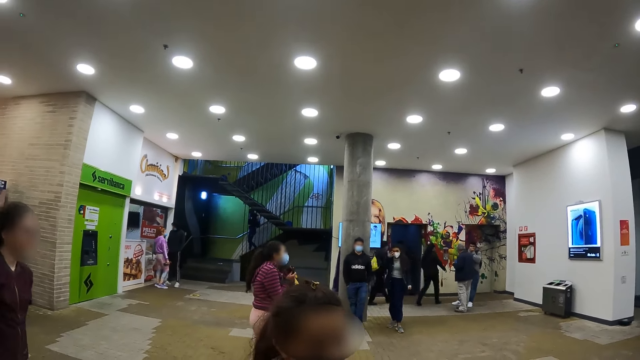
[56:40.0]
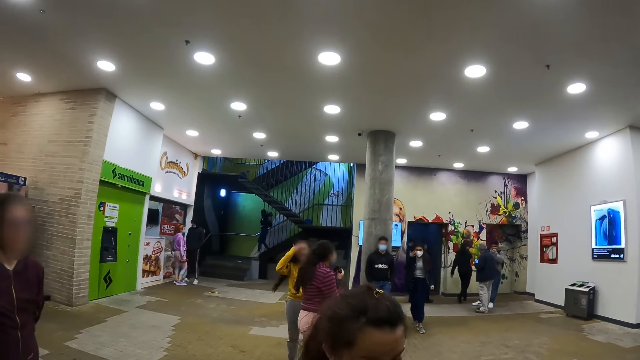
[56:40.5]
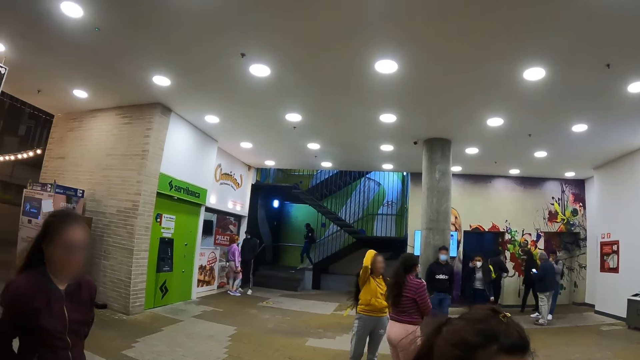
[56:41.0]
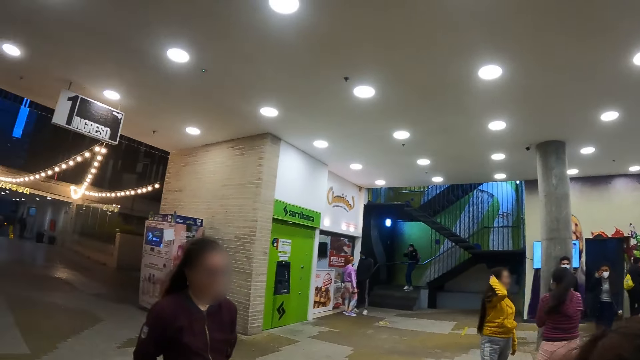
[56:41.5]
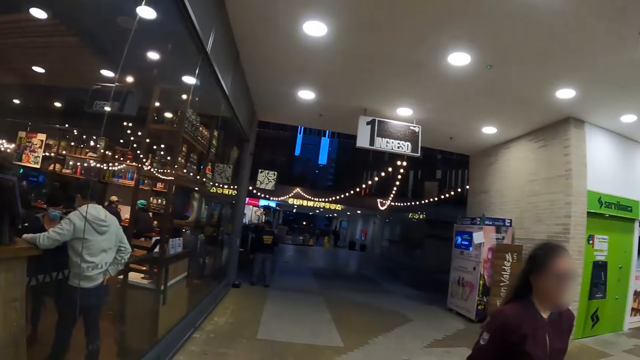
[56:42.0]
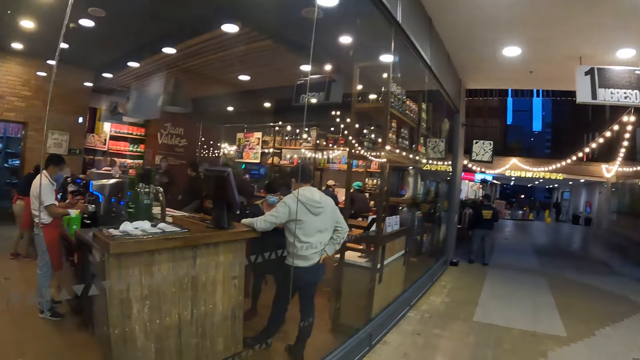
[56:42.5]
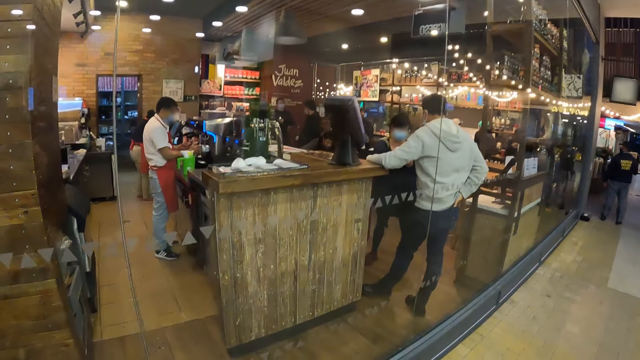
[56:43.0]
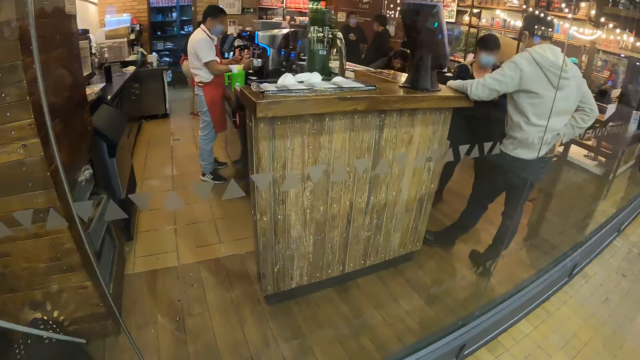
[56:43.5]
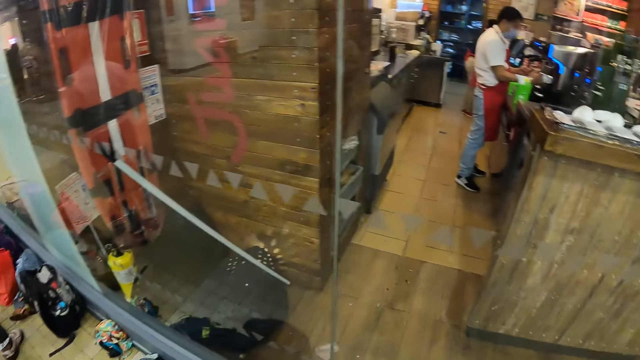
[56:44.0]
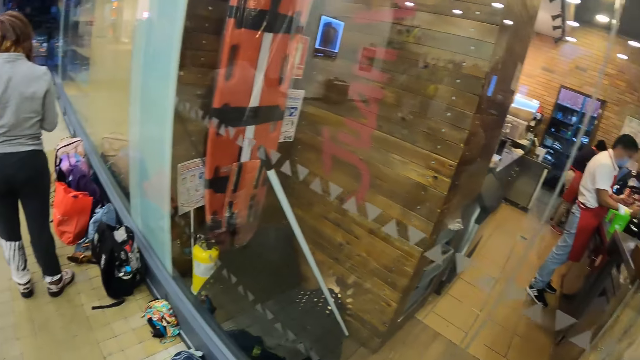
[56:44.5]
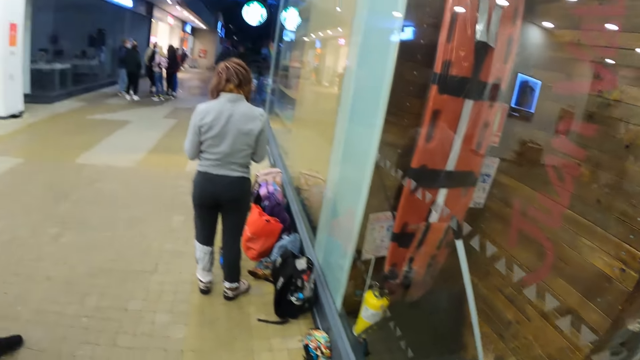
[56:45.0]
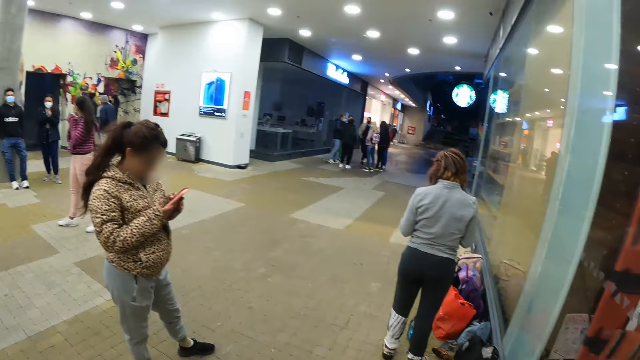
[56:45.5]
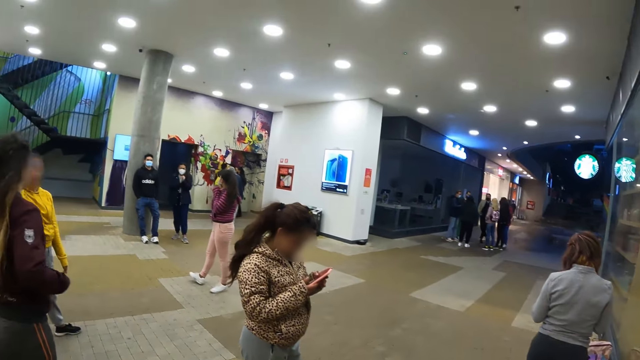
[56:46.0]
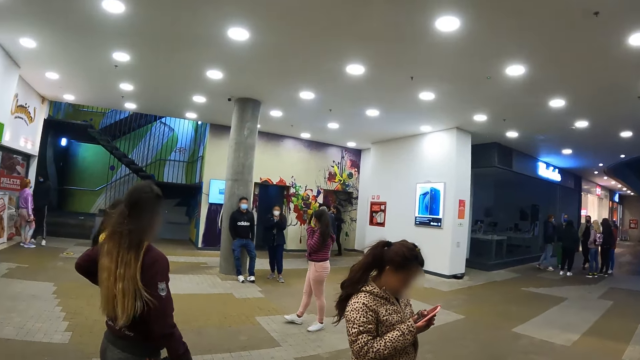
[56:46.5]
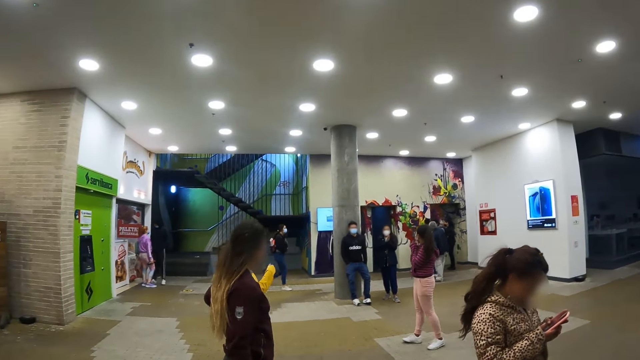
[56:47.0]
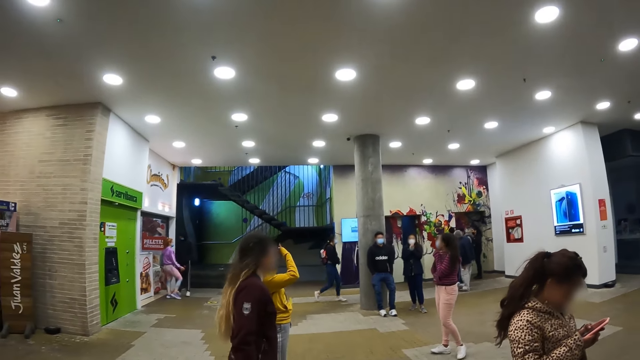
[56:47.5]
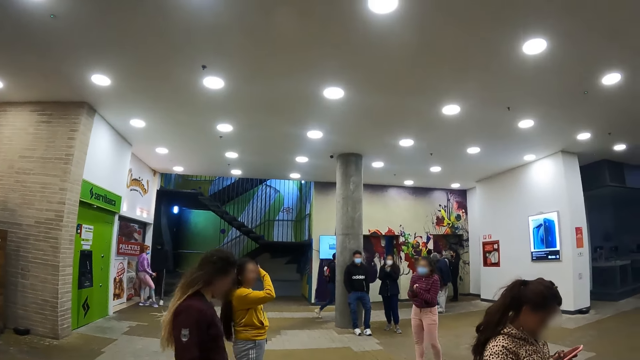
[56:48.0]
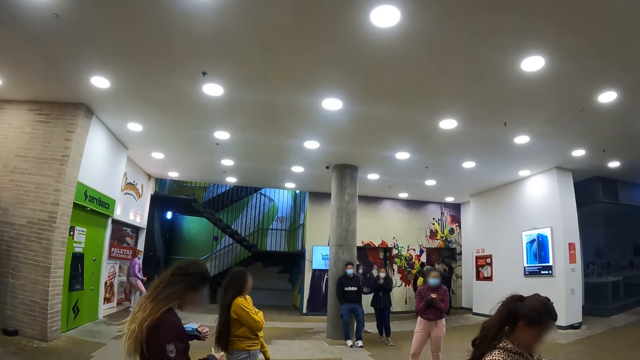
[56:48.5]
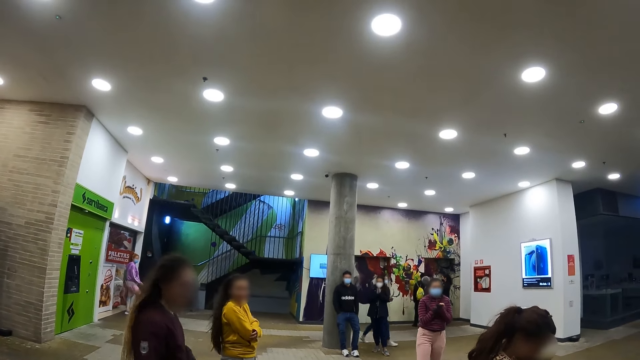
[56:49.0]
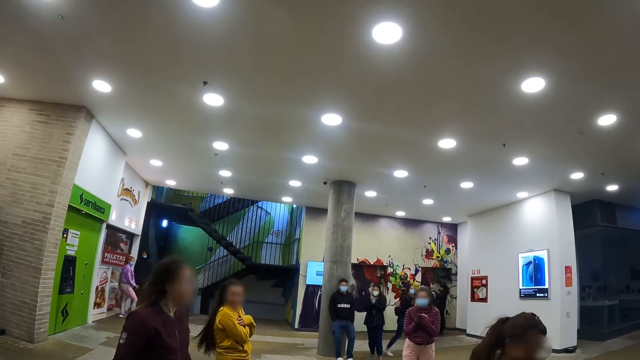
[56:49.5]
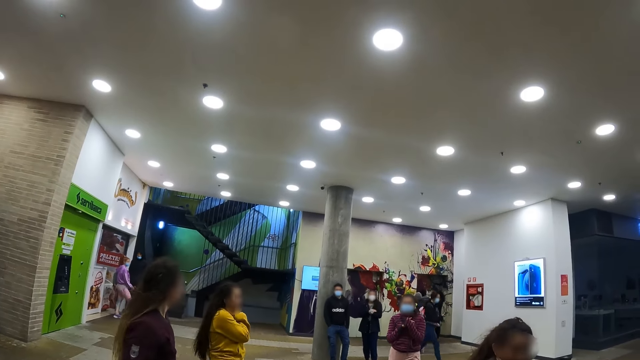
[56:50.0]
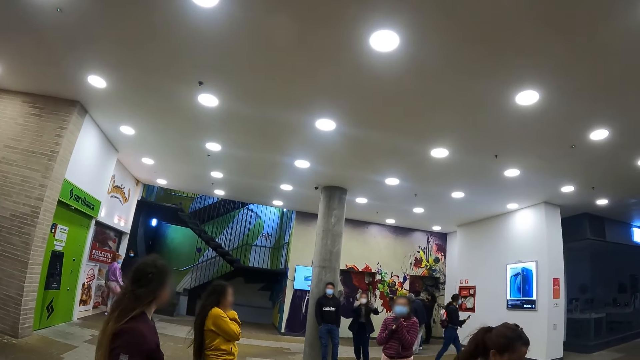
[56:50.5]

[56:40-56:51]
The camera wearer walks around. They dance along the corridor.

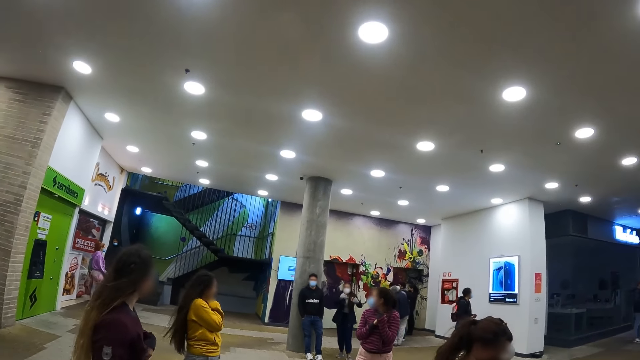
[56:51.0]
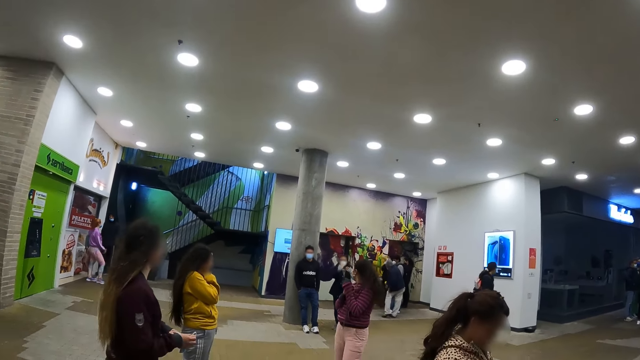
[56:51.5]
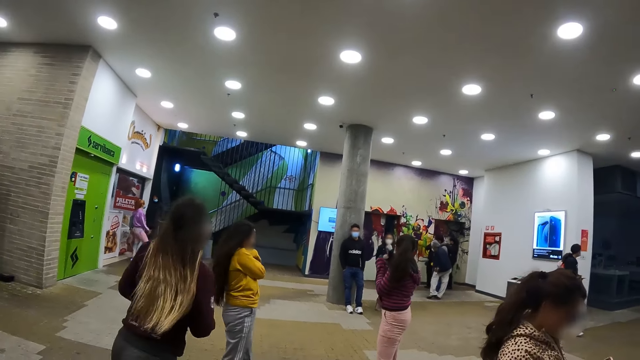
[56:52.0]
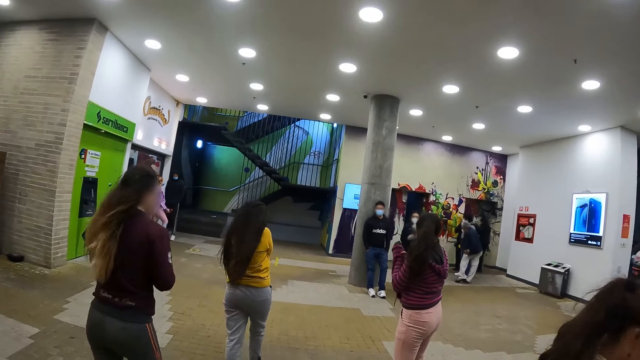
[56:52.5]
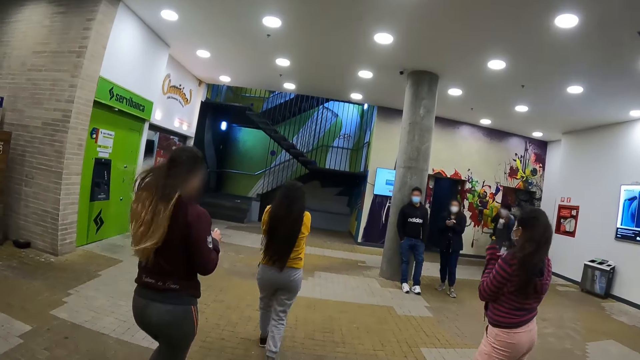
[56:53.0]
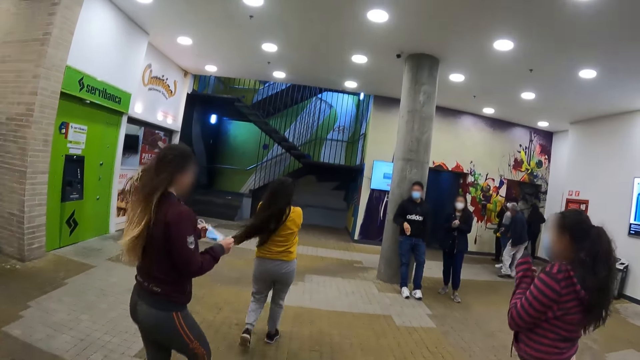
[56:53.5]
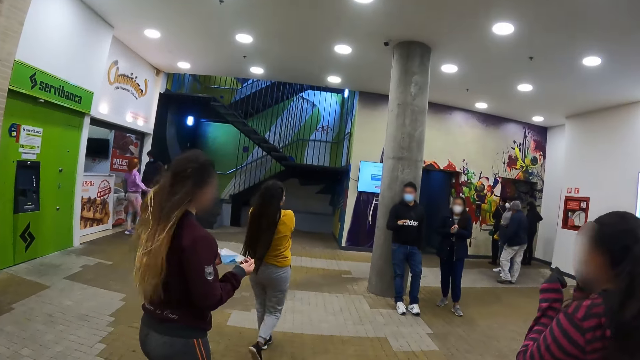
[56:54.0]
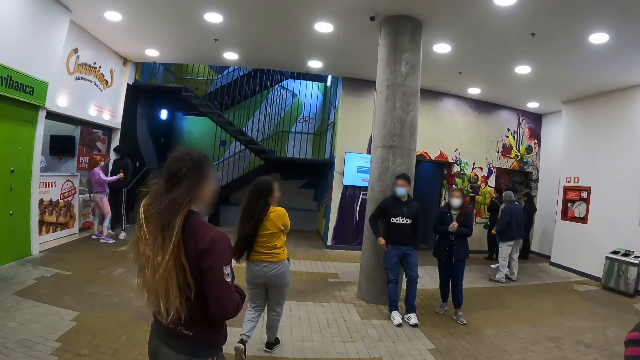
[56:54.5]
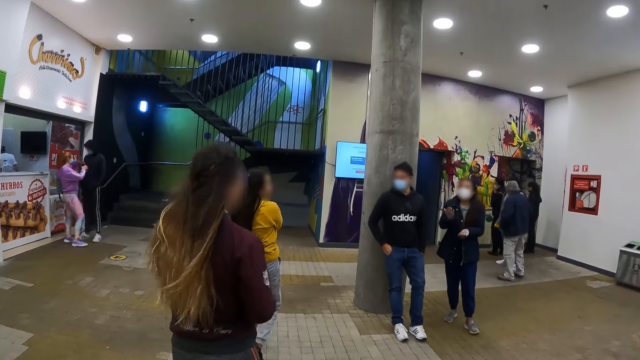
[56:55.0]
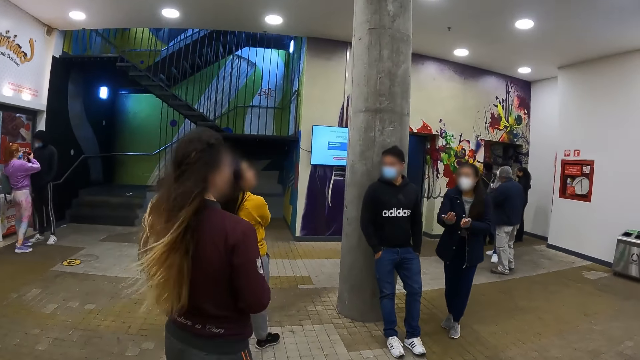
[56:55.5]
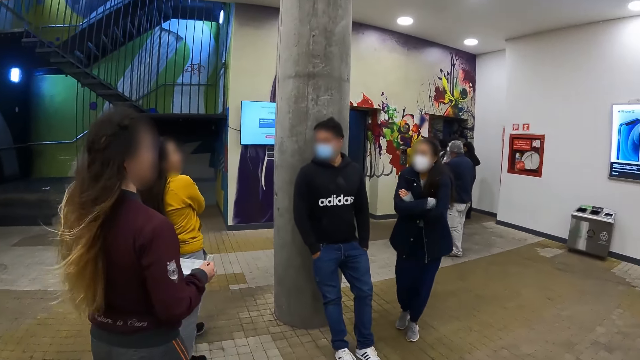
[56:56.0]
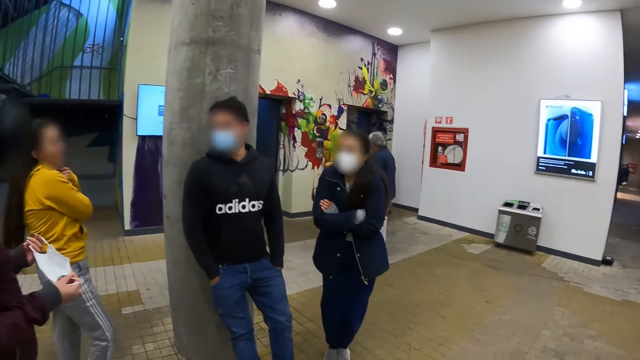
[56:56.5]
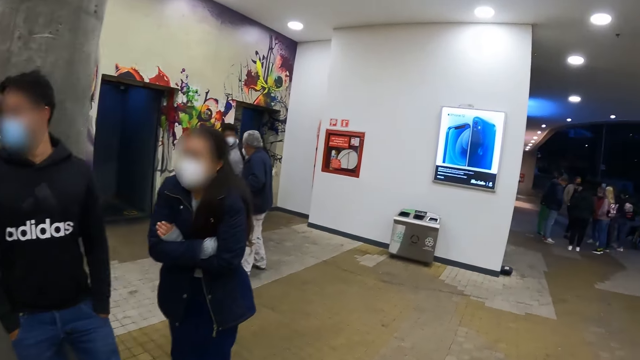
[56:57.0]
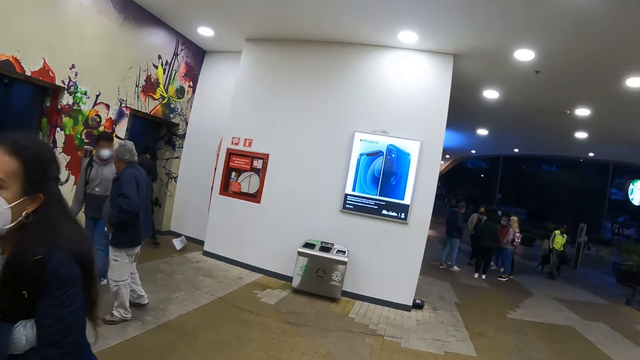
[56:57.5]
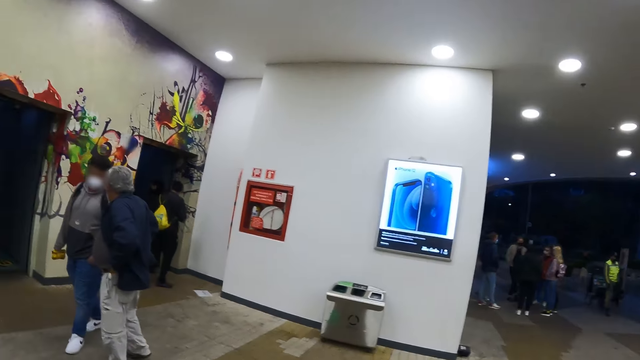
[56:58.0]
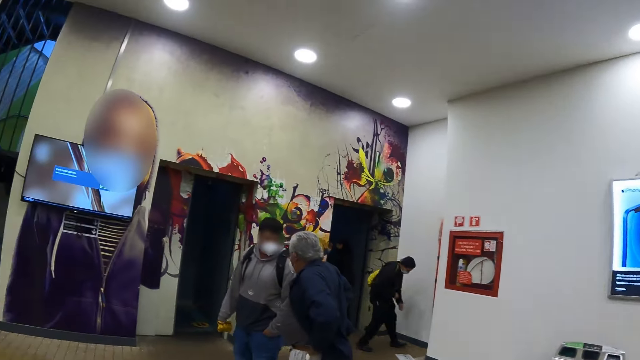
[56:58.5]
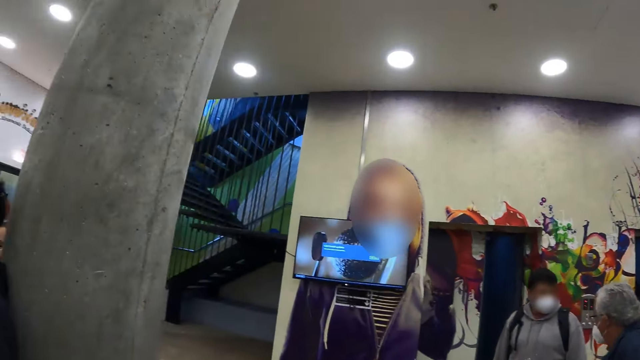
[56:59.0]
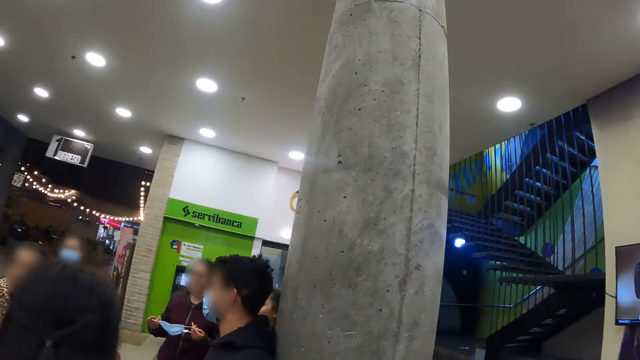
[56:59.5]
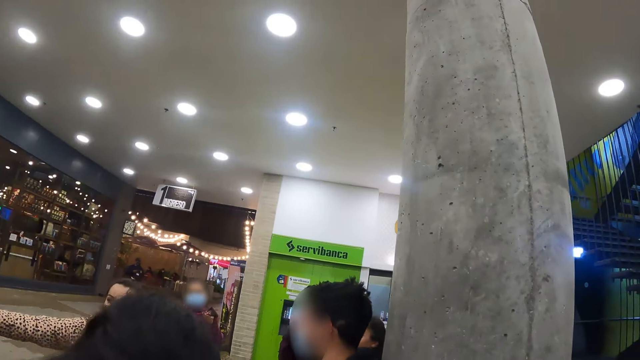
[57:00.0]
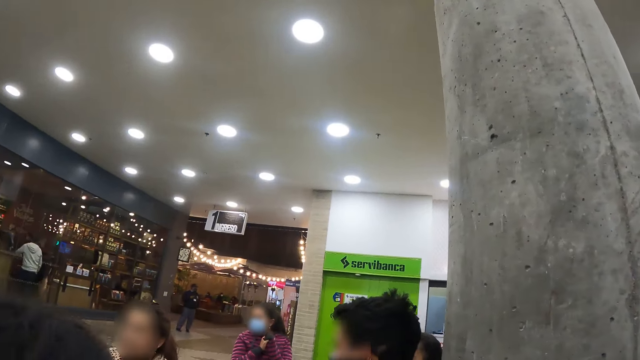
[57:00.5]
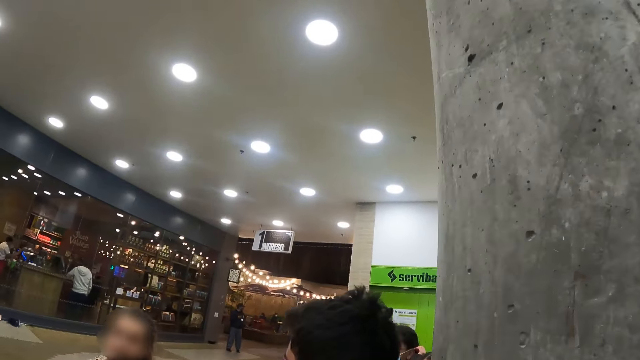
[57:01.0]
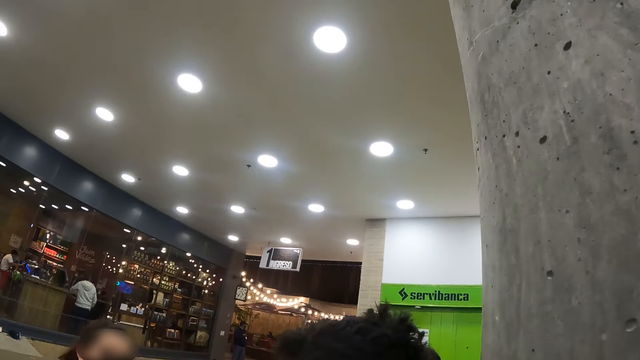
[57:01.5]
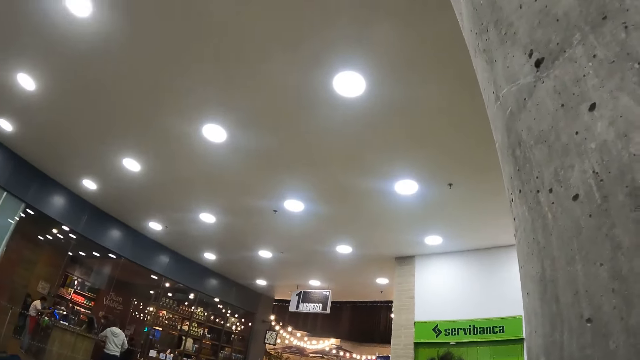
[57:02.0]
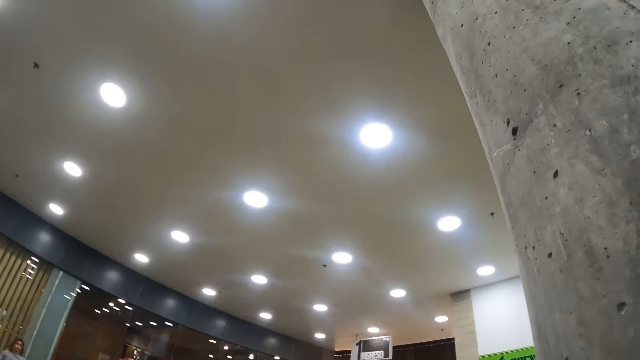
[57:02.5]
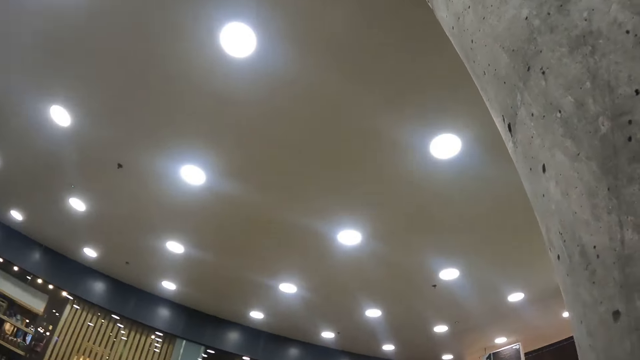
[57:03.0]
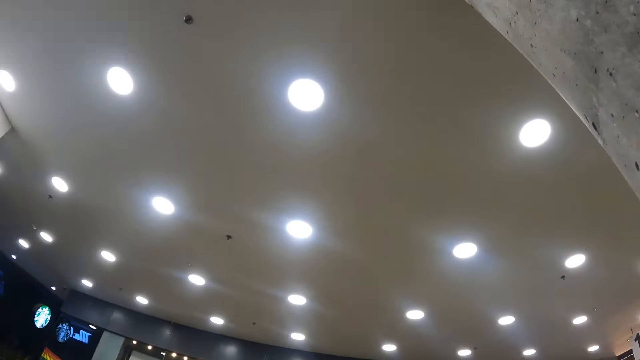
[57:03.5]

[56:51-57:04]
The camera wearer walks behind a lady. They walk around and look around.
